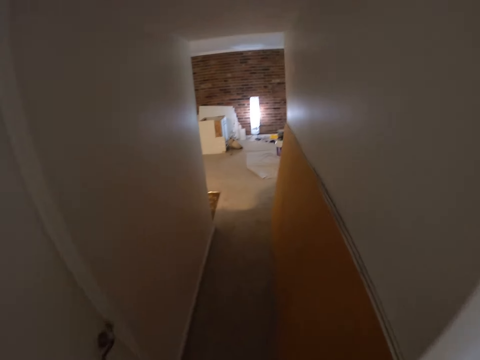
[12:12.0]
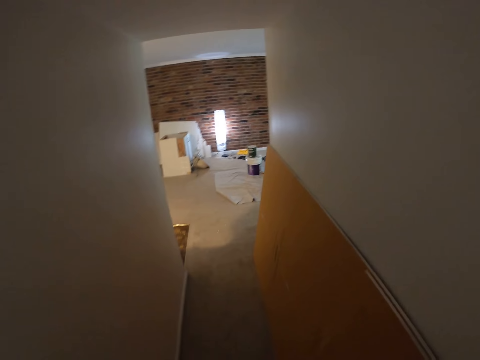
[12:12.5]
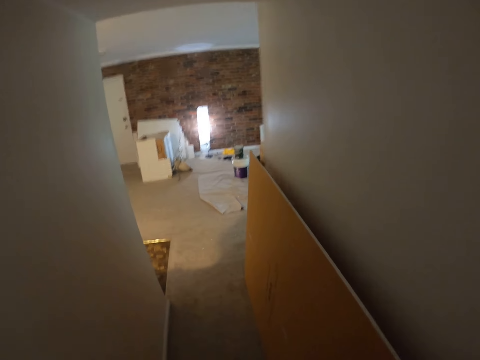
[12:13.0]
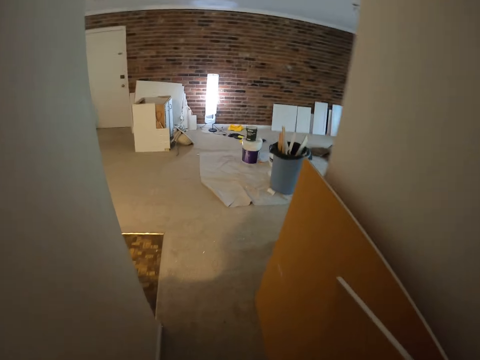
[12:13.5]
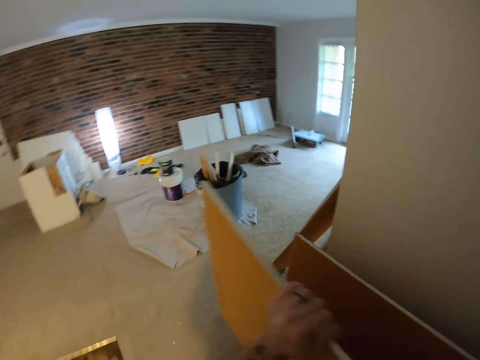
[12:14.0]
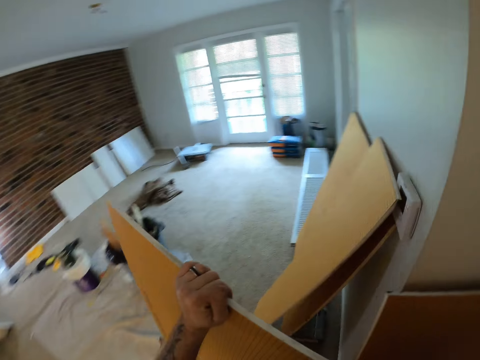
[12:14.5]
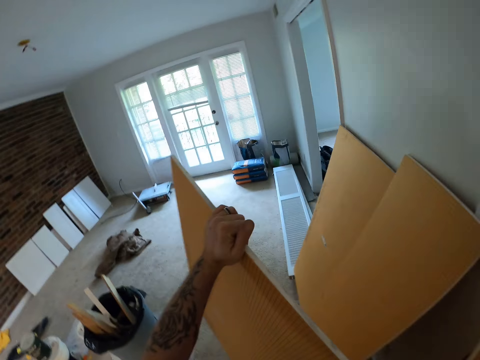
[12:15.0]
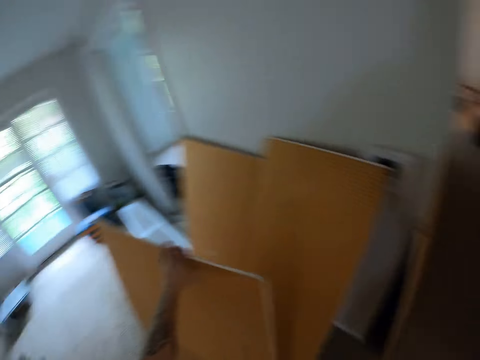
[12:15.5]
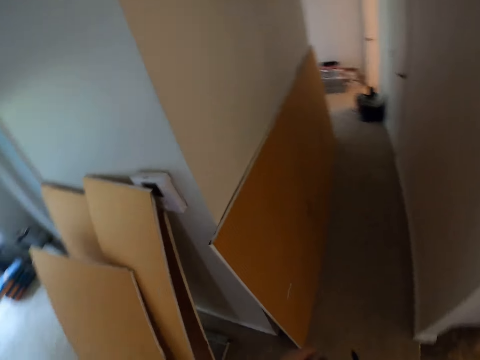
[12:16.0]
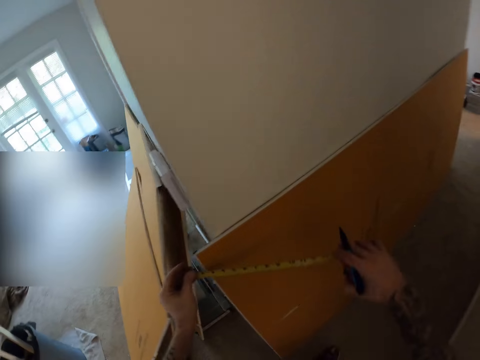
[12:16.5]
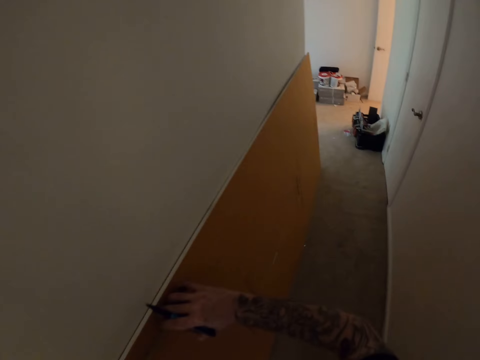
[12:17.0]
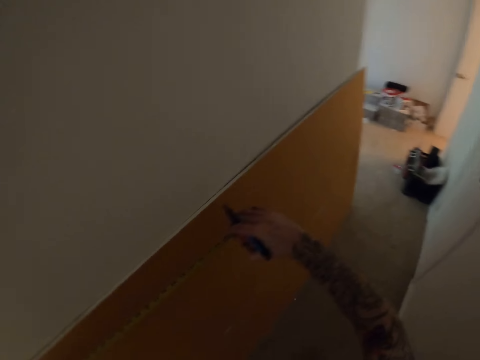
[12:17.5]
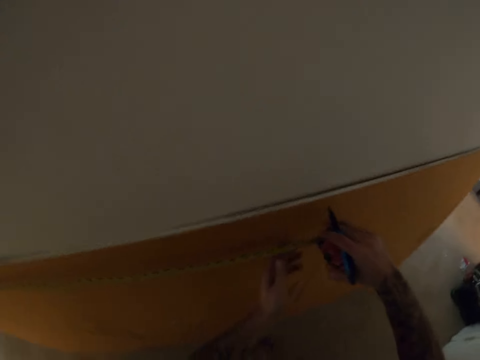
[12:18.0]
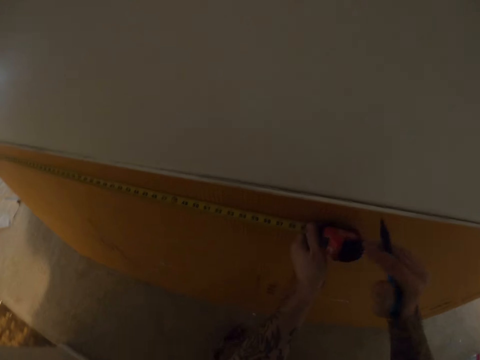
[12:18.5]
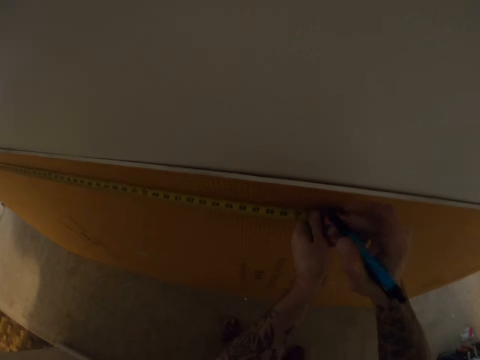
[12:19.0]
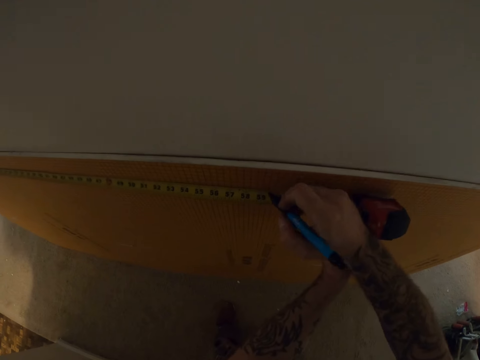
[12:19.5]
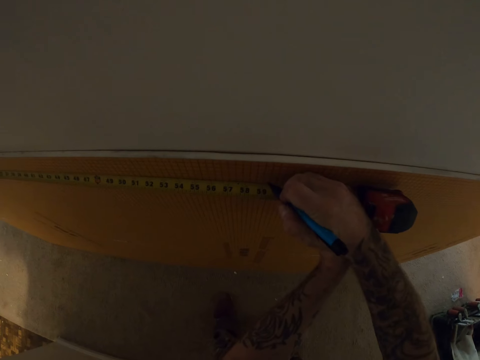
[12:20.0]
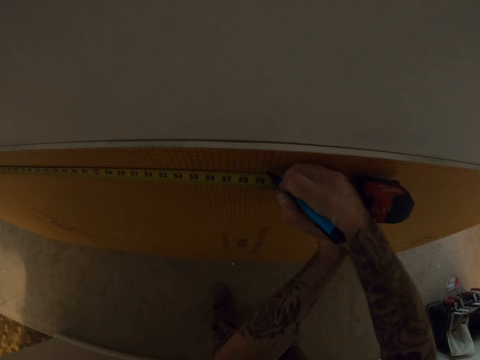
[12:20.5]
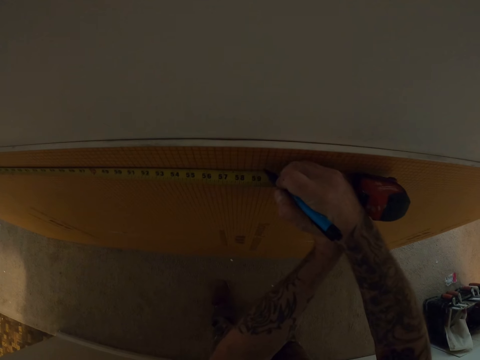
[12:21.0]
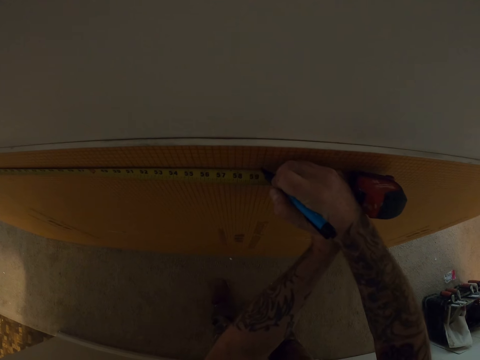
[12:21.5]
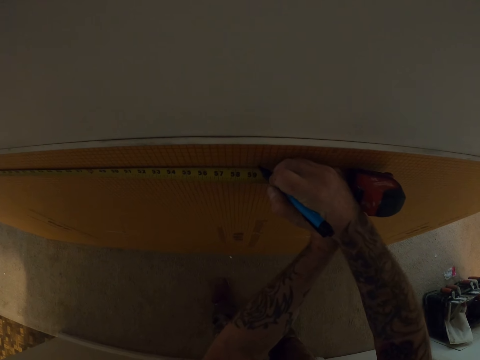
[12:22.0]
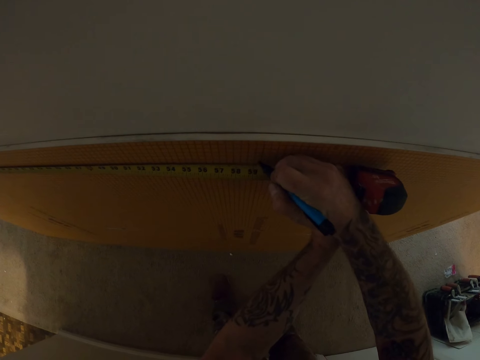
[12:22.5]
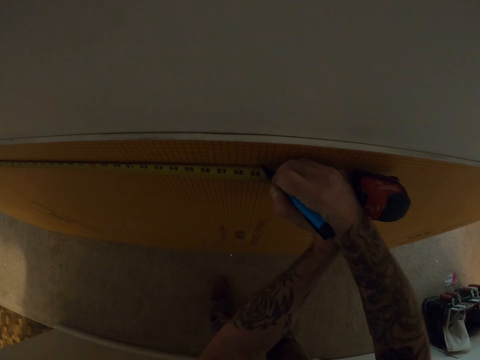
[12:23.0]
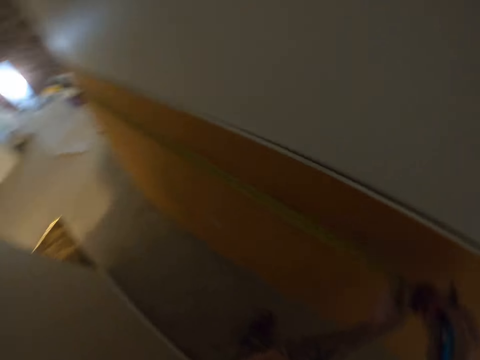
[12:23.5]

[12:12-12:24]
The camera wearer carries a plastic wall panel. They move a tile backer board. They put the plastic wall panel down. They measure another tile backer board against a wall with the tape measure. They mark the tile backer board with the pen.

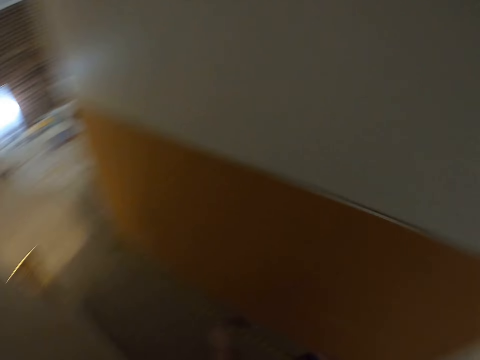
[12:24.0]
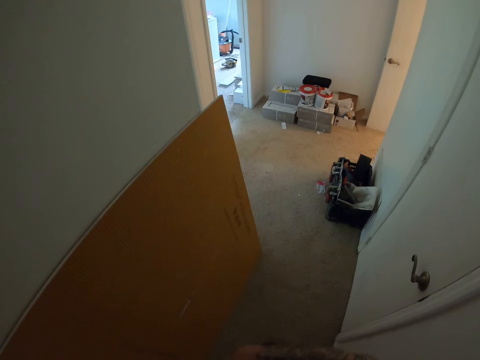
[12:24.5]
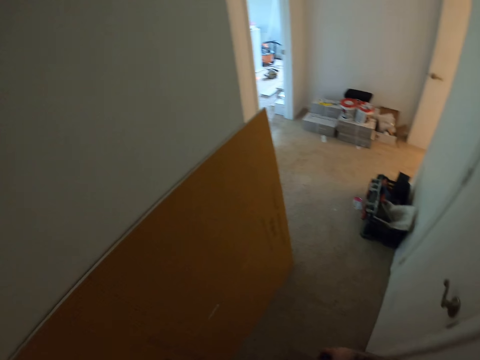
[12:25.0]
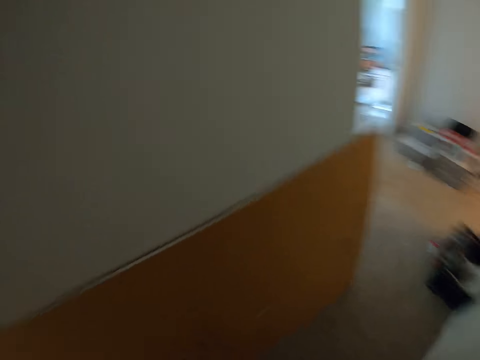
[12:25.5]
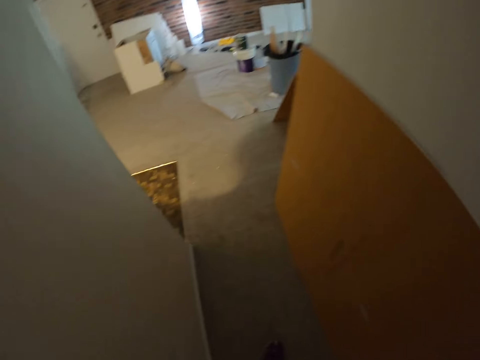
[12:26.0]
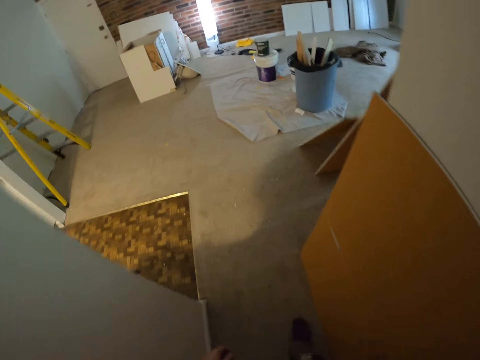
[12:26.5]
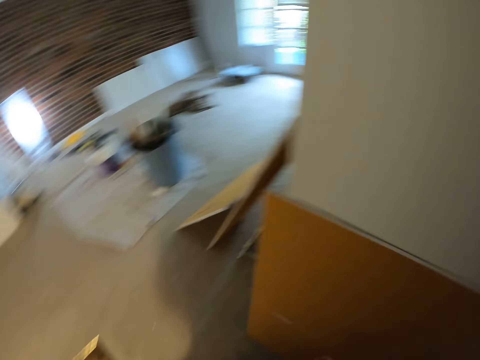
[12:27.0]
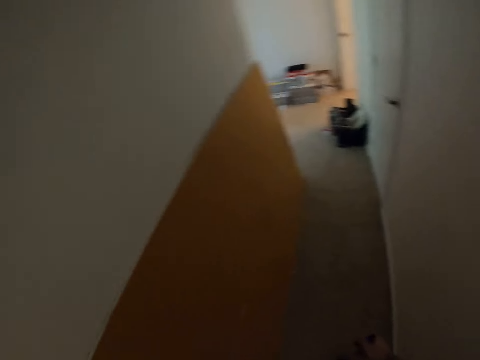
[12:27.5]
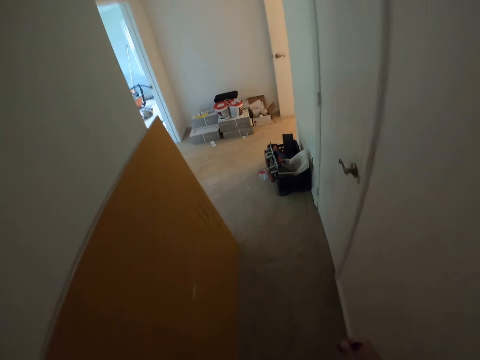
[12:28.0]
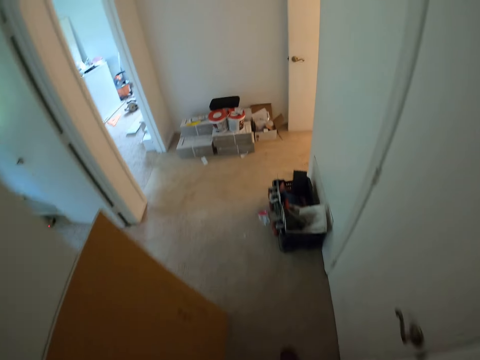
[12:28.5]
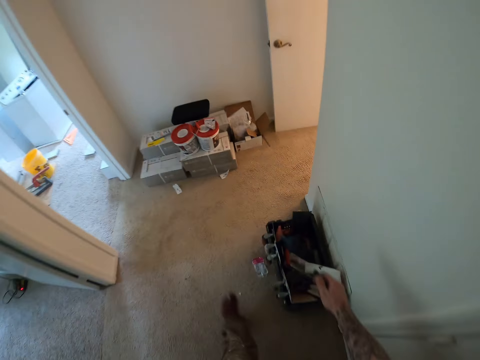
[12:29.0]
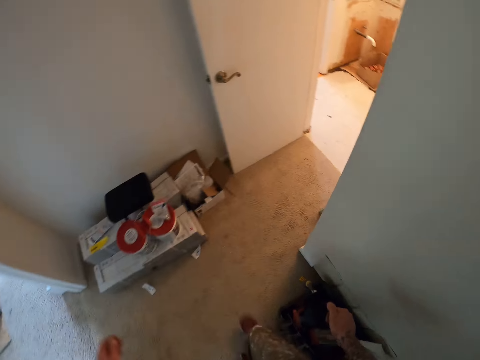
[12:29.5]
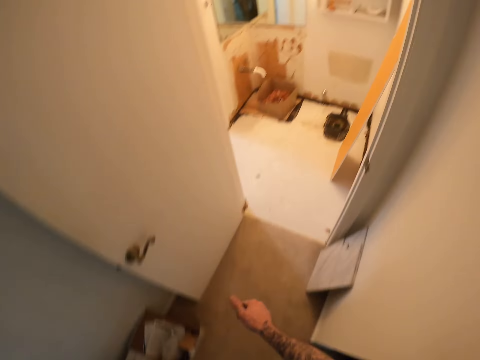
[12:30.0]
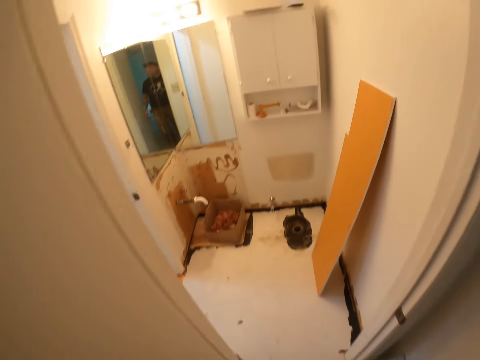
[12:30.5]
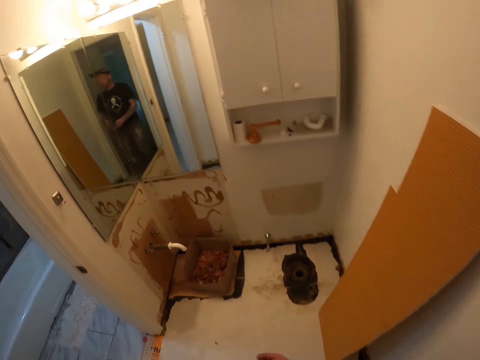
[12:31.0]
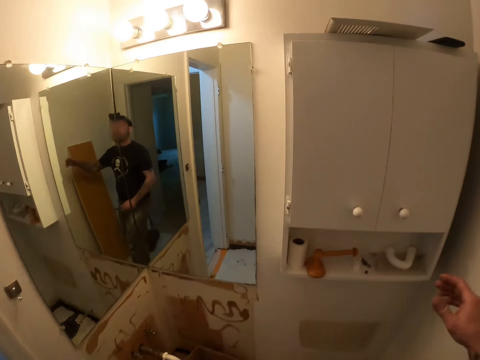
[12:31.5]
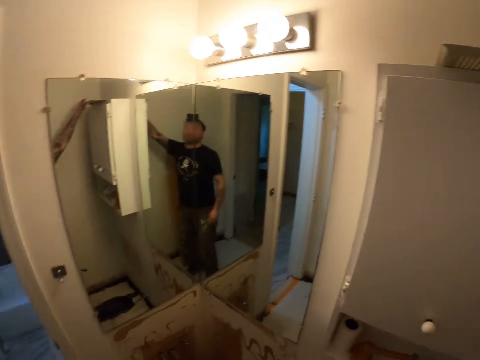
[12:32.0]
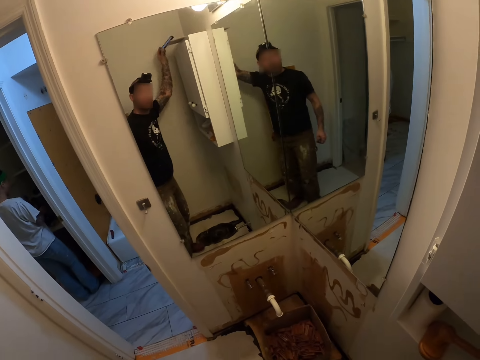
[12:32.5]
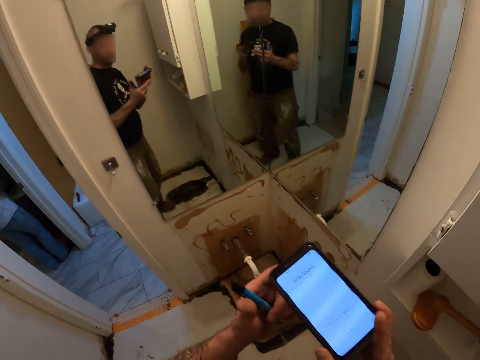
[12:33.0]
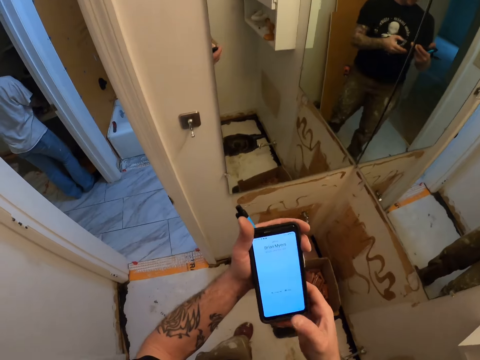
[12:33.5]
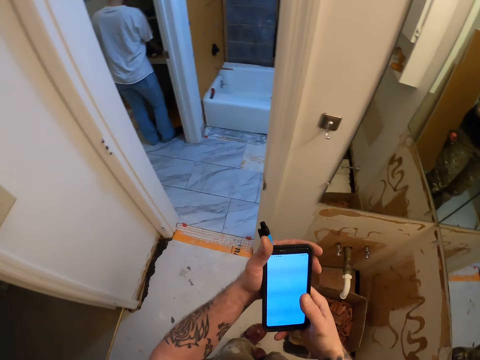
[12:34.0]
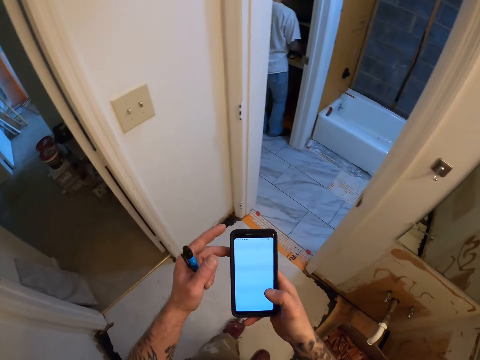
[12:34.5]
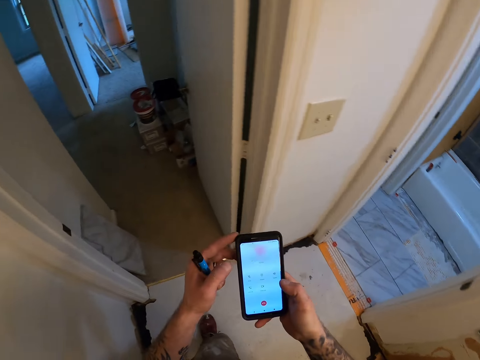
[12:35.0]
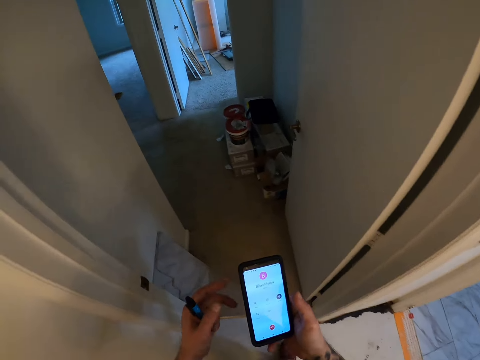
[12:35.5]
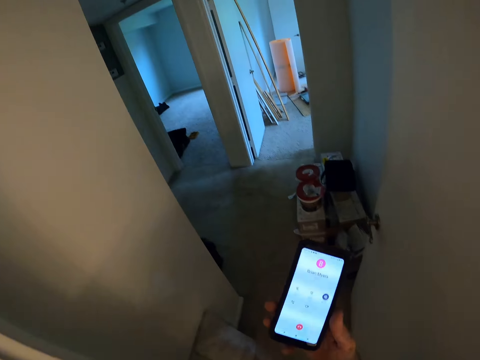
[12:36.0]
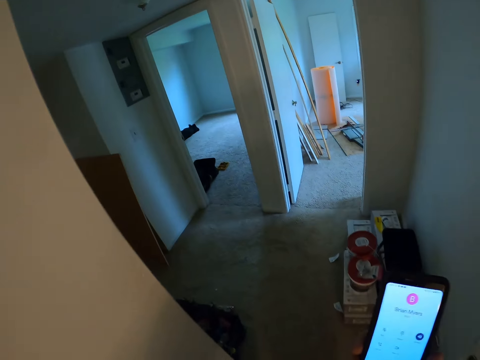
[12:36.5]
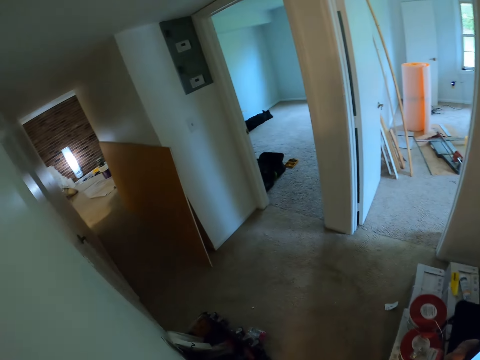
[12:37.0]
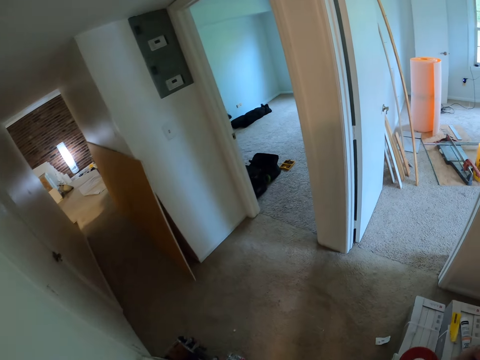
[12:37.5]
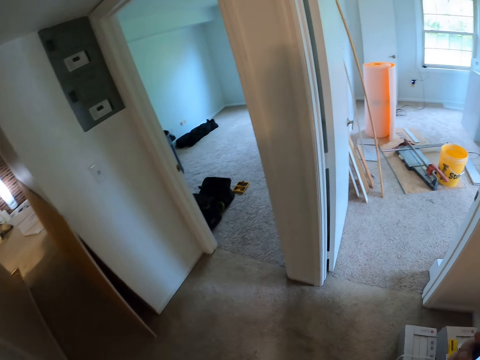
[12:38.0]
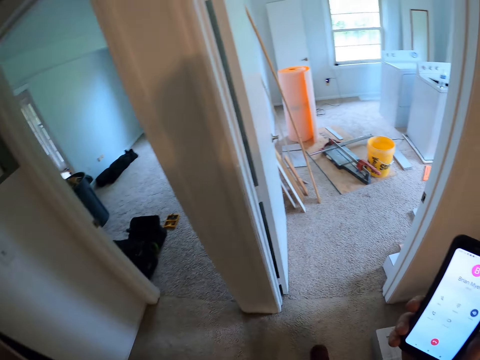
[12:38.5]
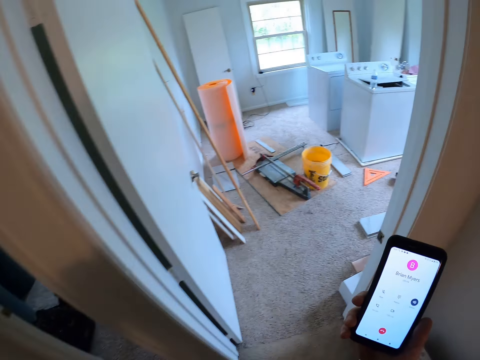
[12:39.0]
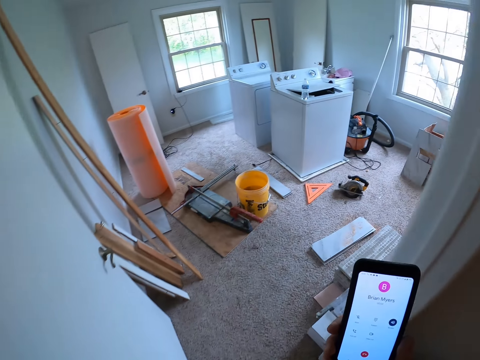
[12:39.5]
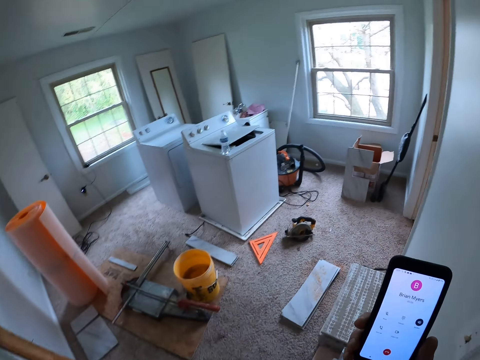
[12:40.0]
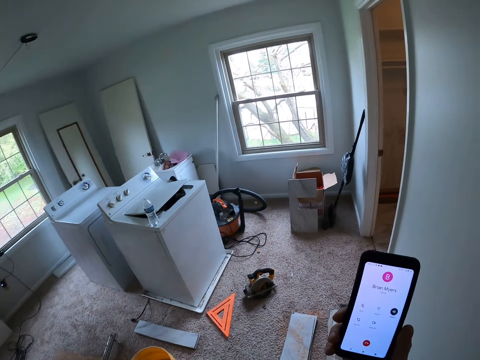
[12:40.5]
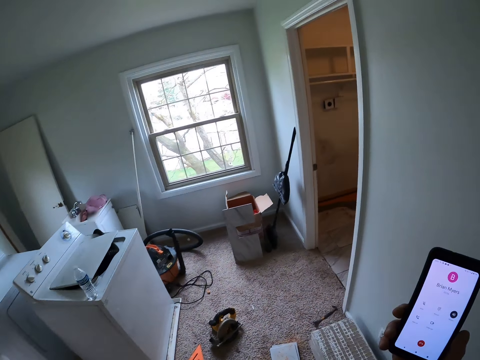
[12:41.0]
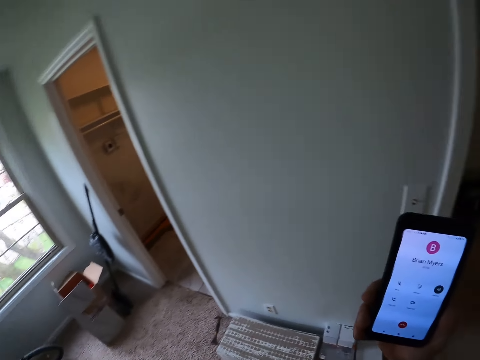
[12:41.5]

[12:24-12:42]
The camera wearer walks towards a room. They pick up a phone from the top of a shelf. They dial the phone, scroll through the phone and hold the phone. They walk around the room.
